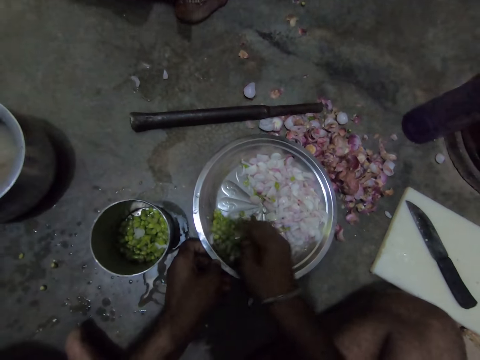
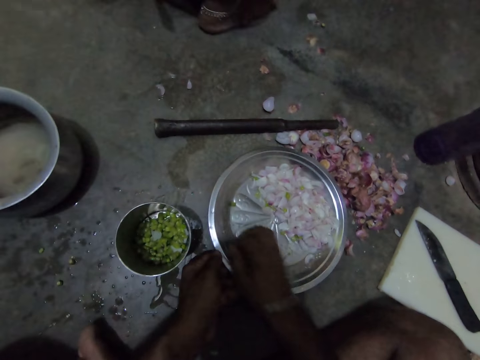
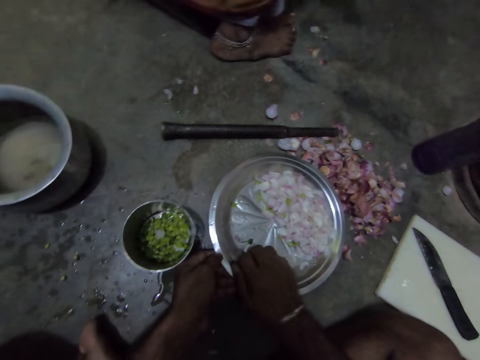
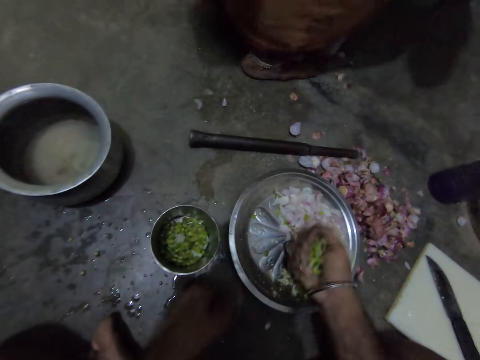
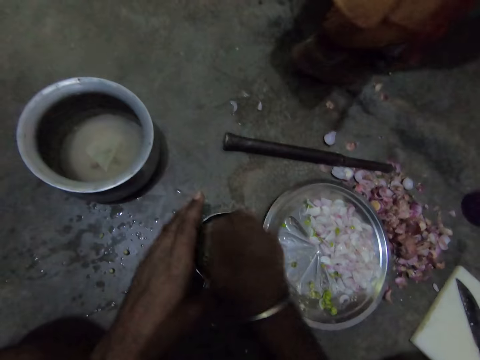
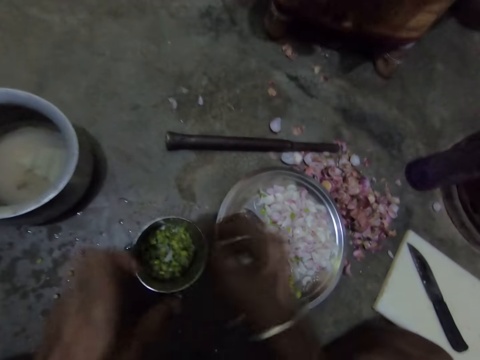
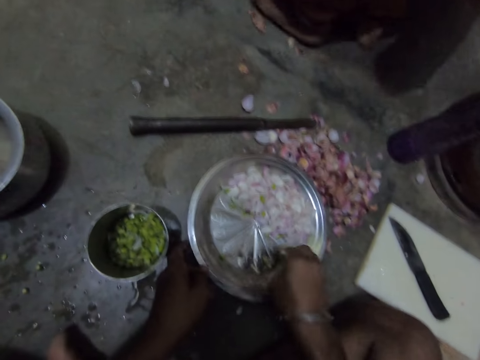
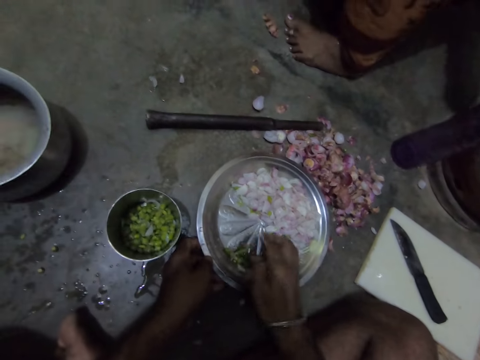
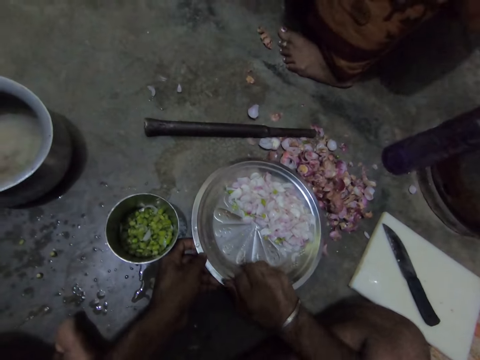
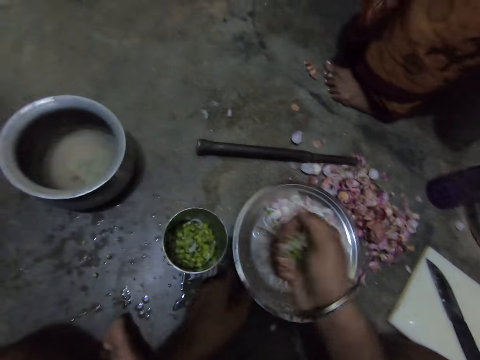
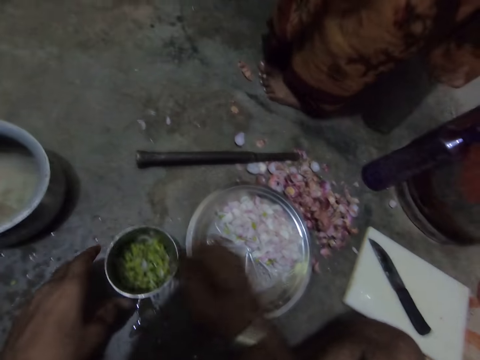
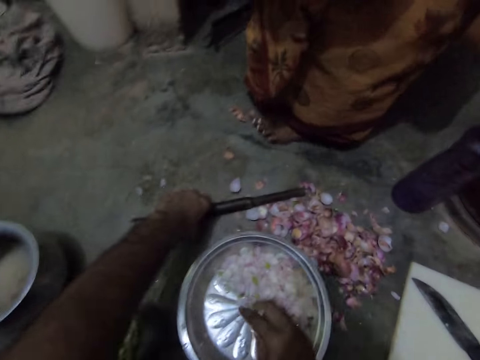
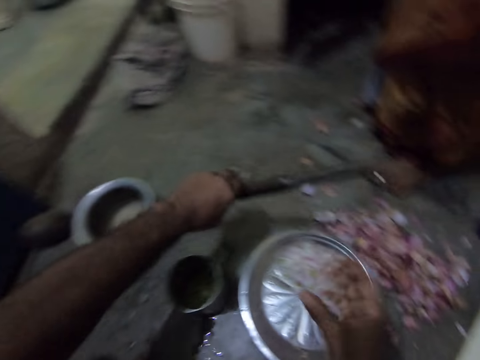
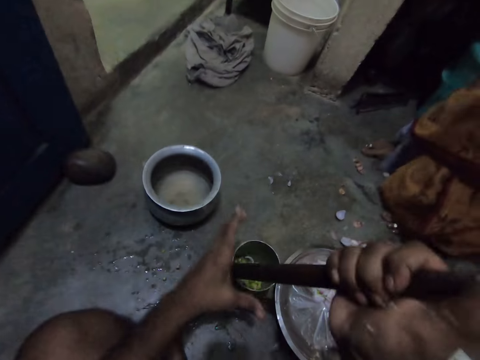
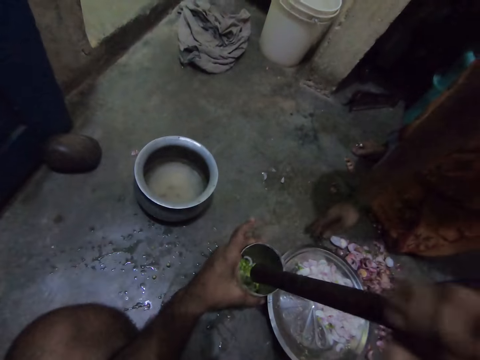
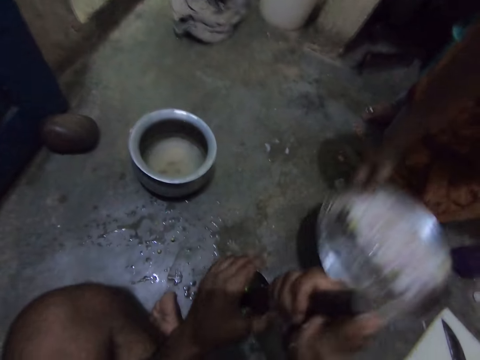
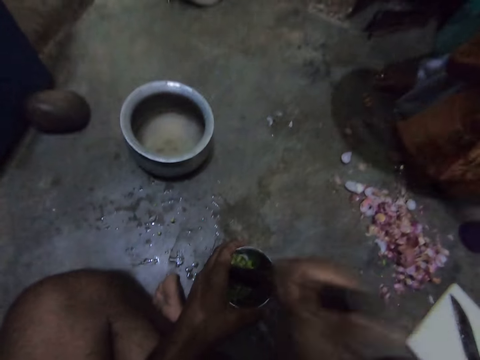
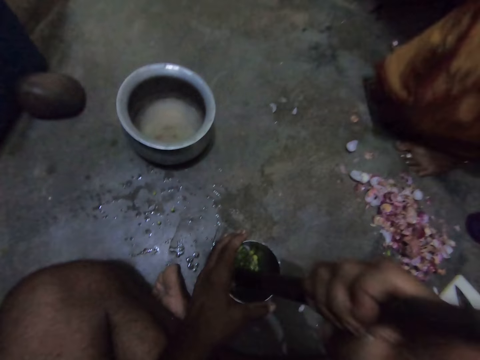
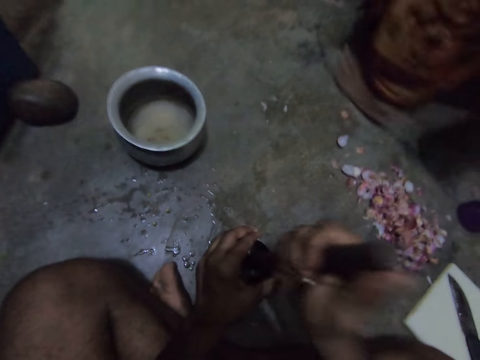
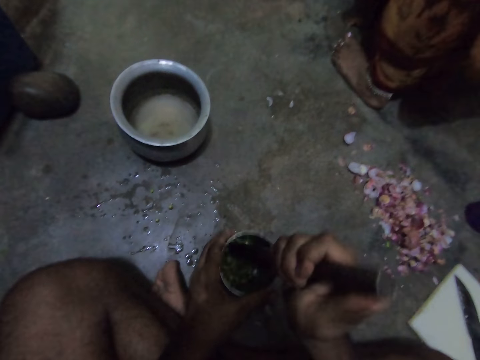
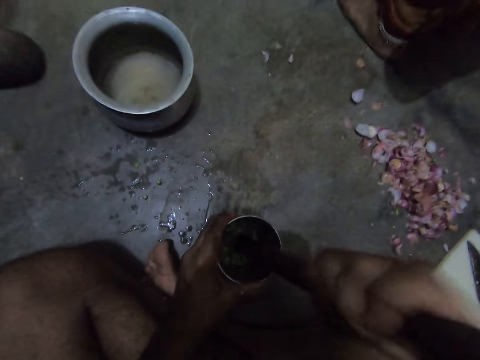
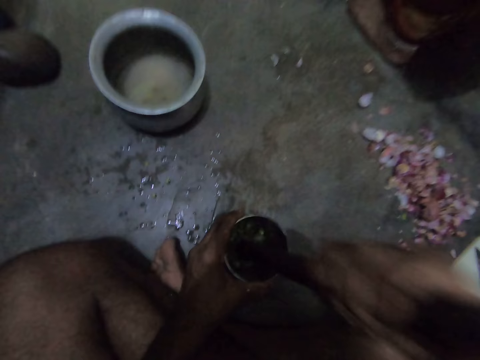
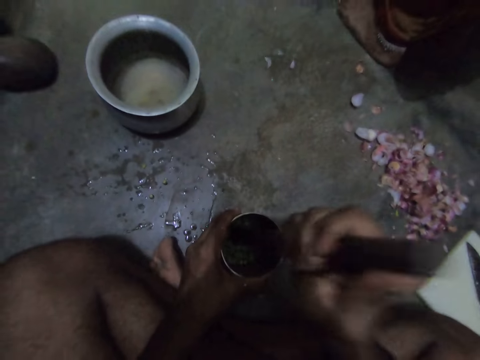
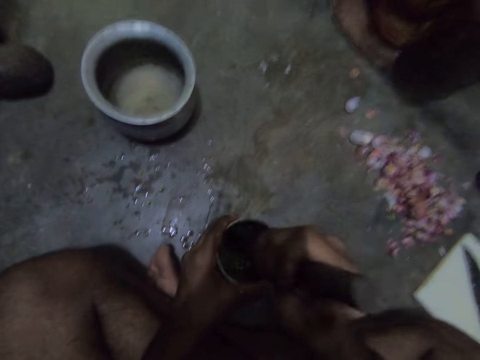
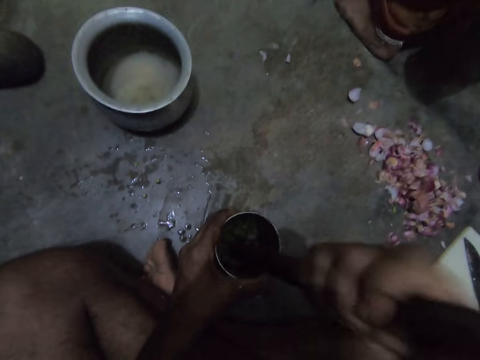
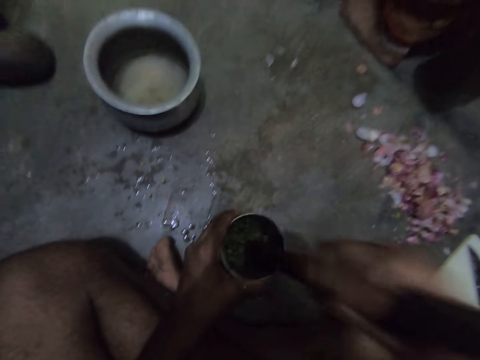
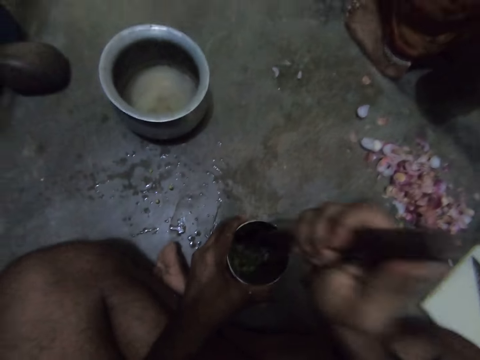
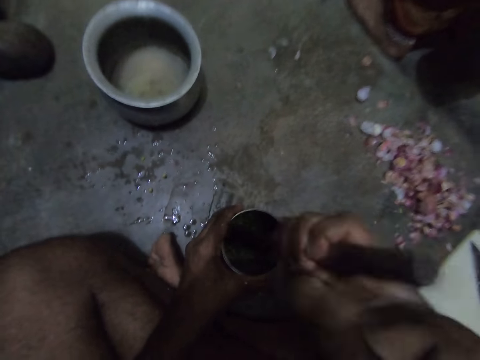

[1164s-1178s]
The camera wearer scoops something. A lady walks in the room. The camera wearer puts something in the tin. They hold the tin. They unhand the tin. They scoop something. They put something in the tin. They pick up a stick on the floor. They hold the tin. They pound the green peas with the stick. The lady picks up the bowl with the onions.

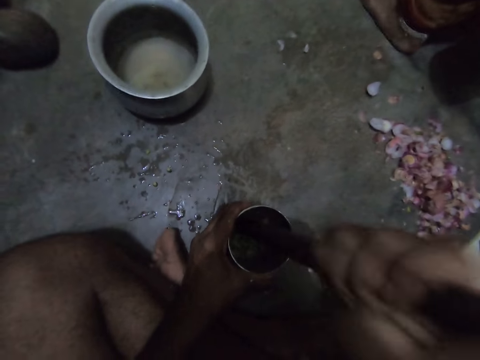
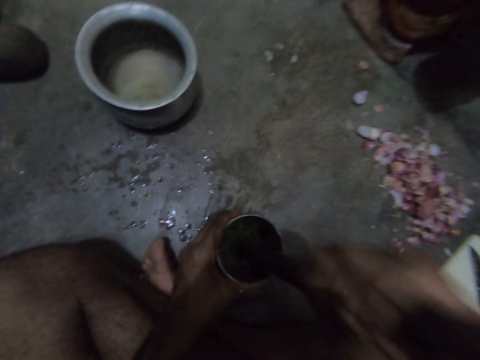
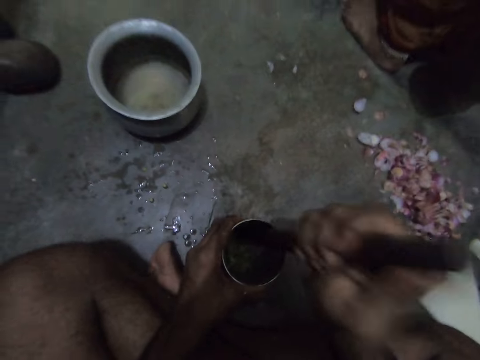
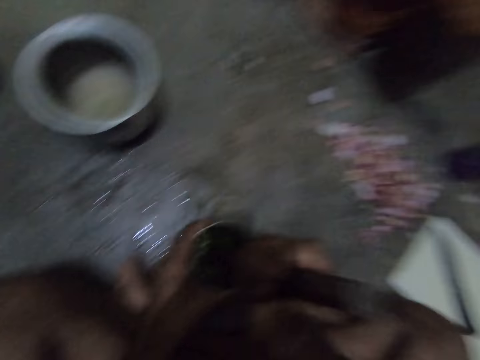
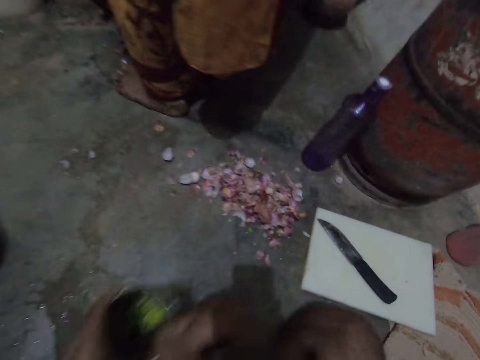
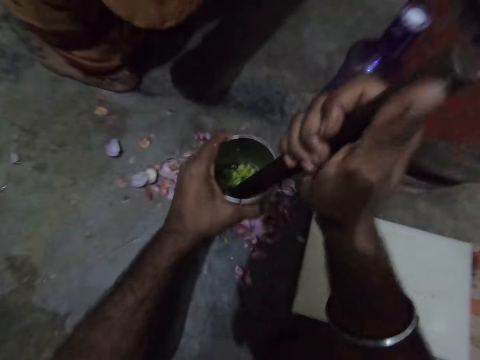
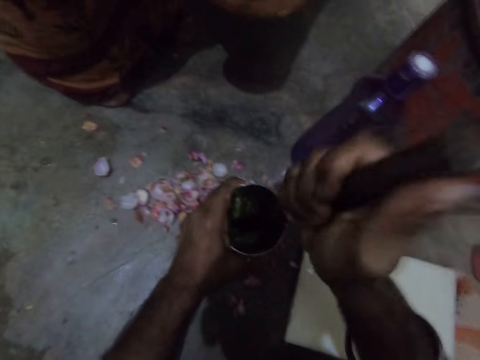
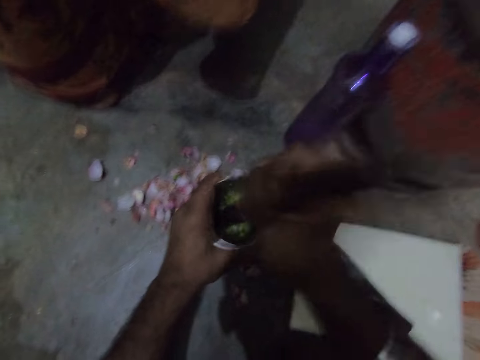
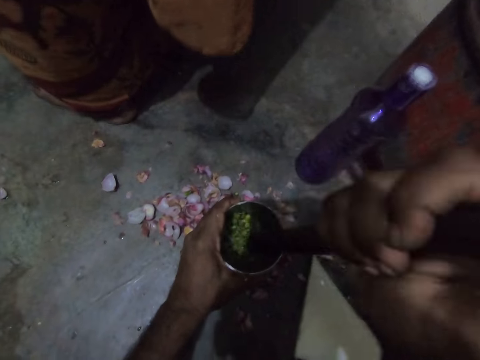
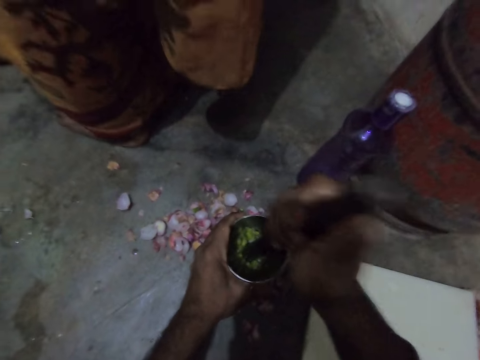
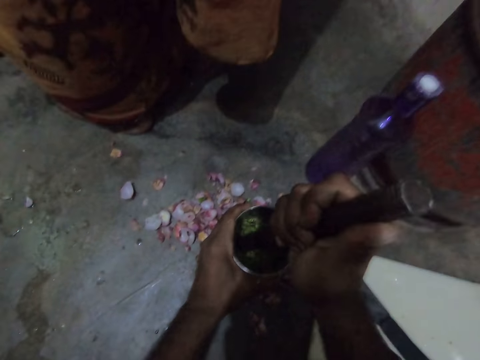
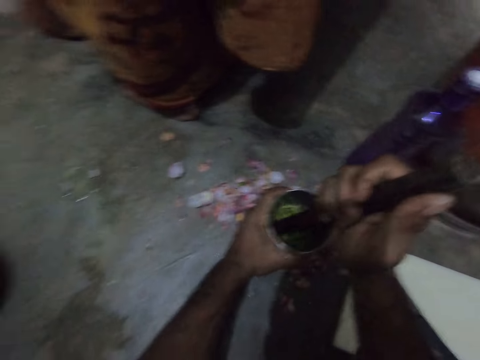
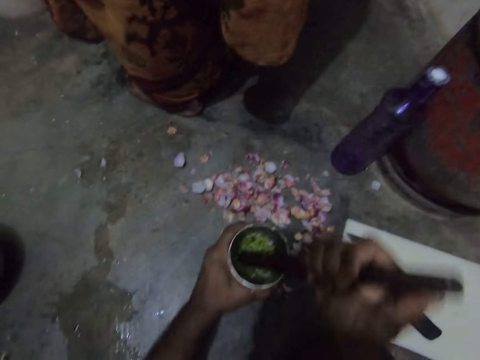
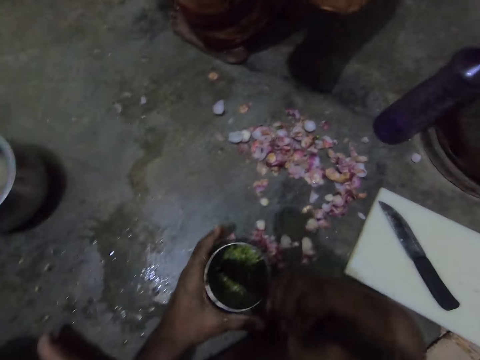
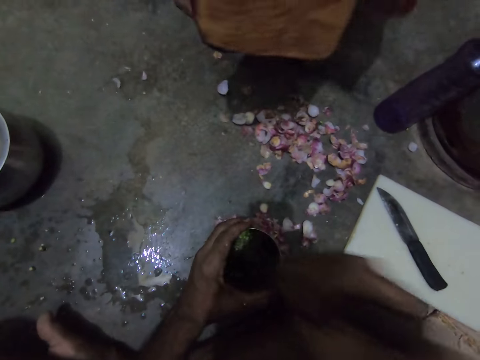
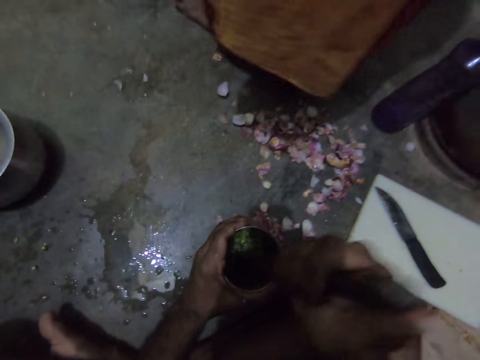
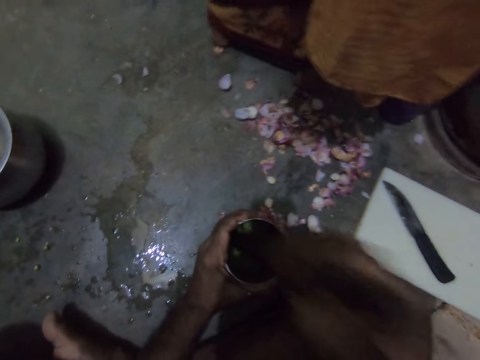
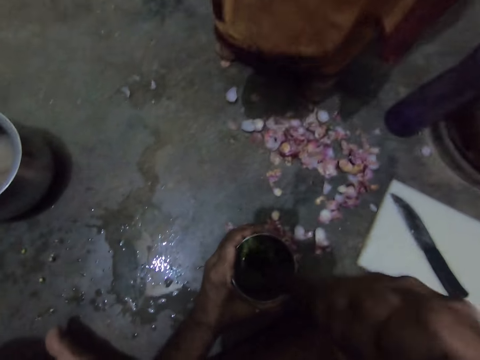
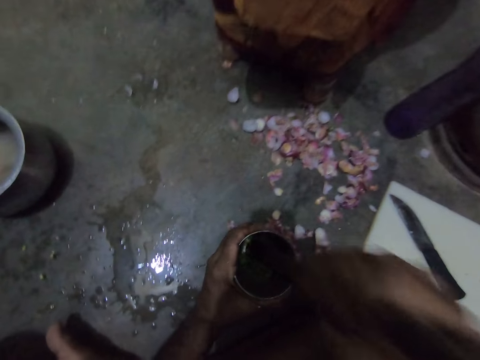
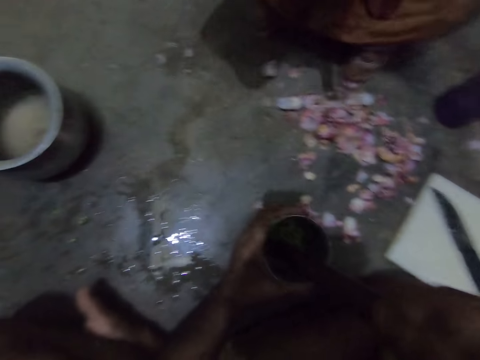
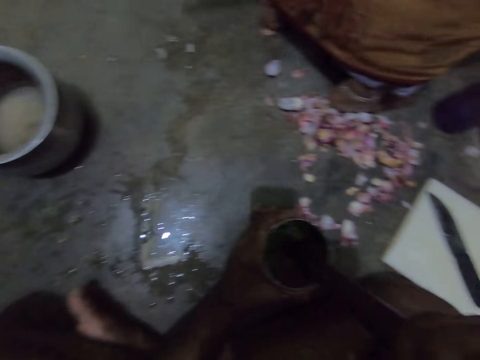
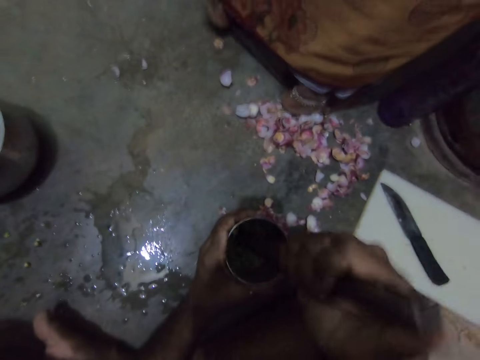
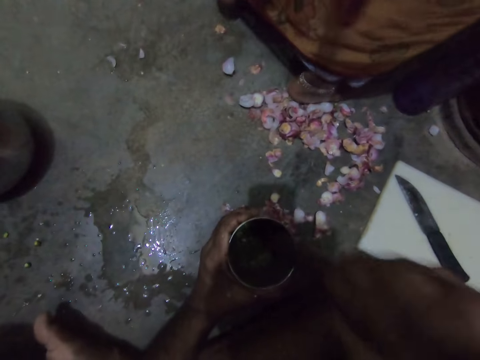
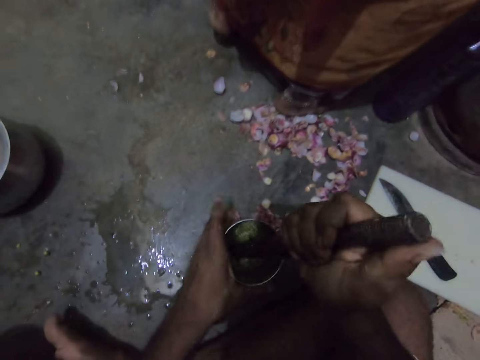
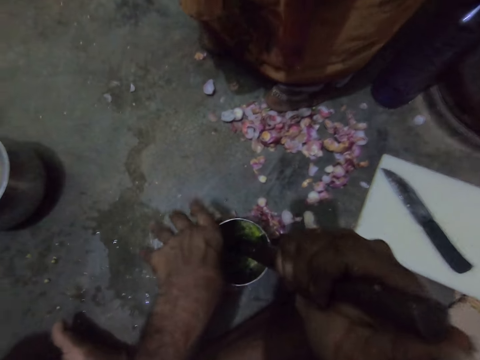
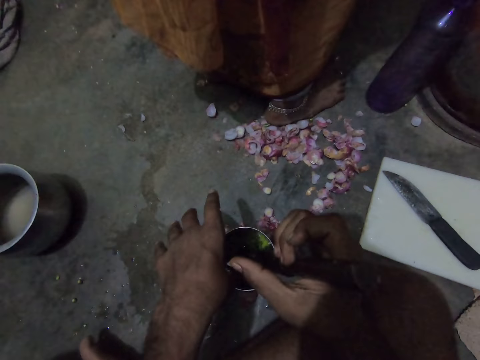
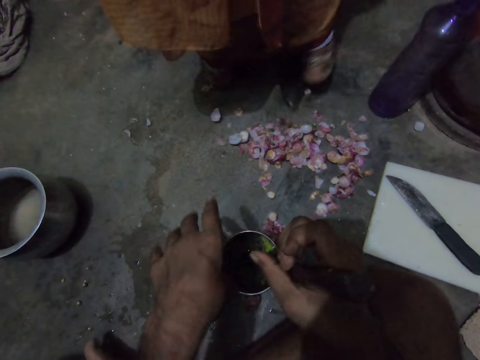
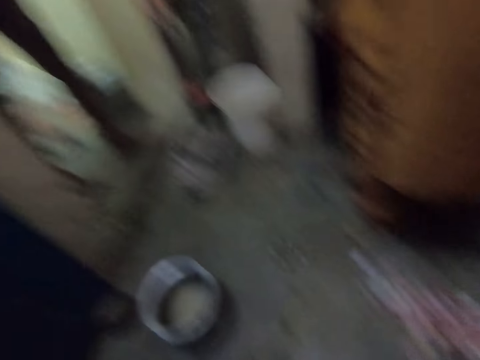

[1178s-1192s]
The camera wearer lifts the tin. She changes the direction of the cup. She places the tin on the floor. She pounds the green peas with the stick. She pulls the tin. She changes the direction of the cup. She pounds the green peas with the stick. A lady moves her leg. The camera wearer scratches her hand.
